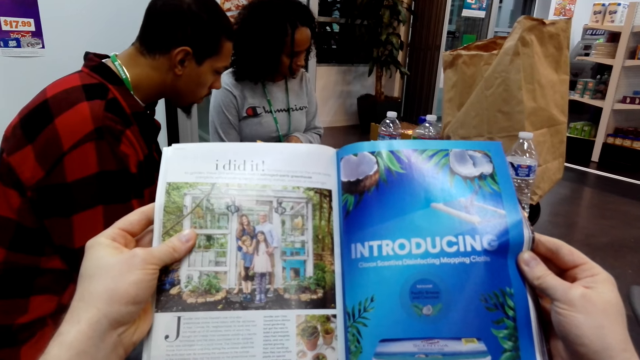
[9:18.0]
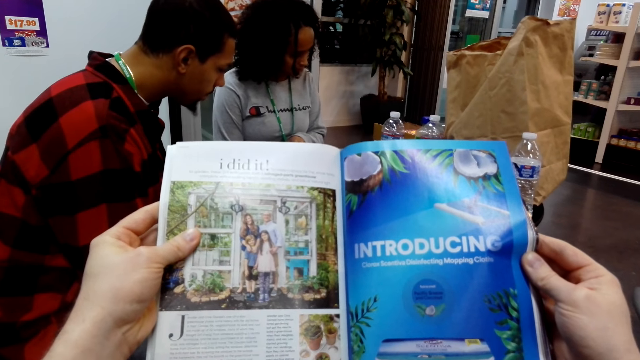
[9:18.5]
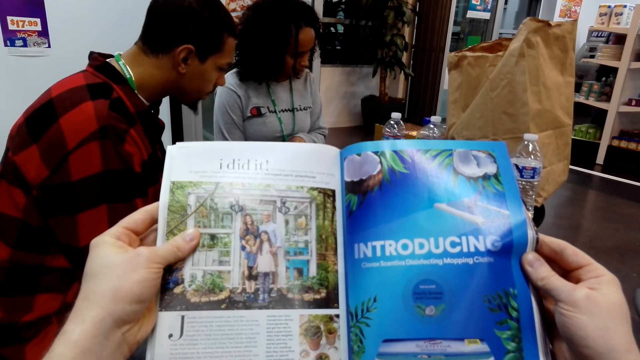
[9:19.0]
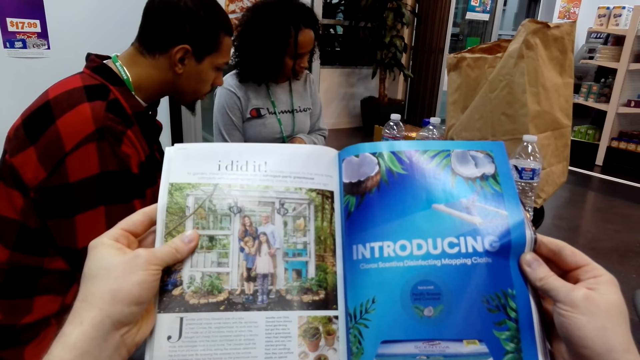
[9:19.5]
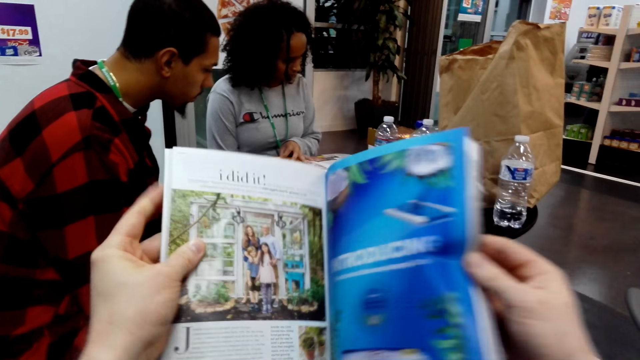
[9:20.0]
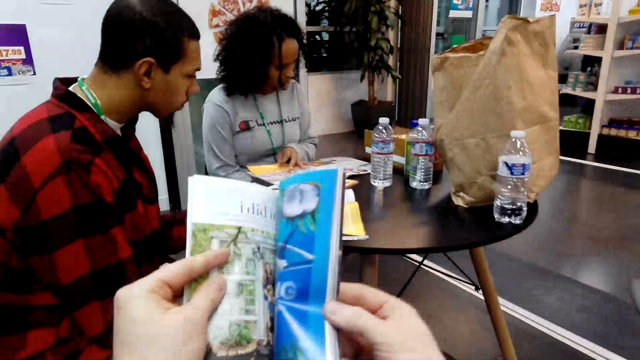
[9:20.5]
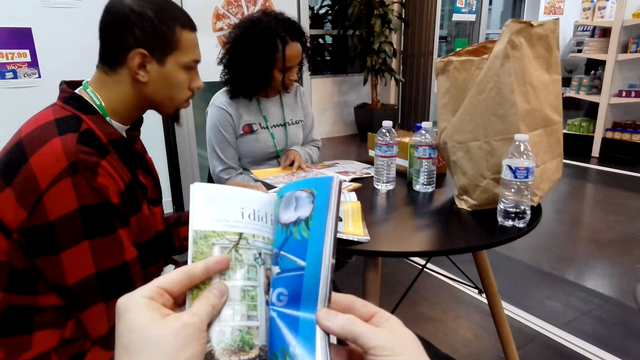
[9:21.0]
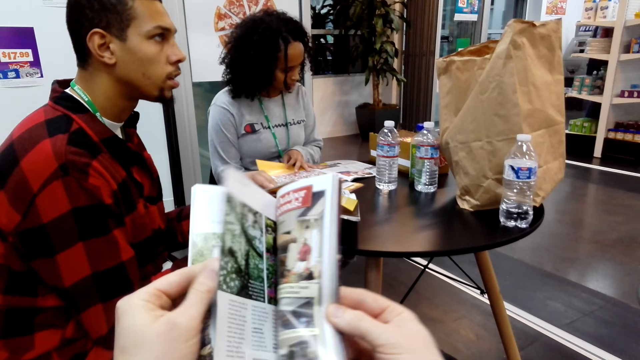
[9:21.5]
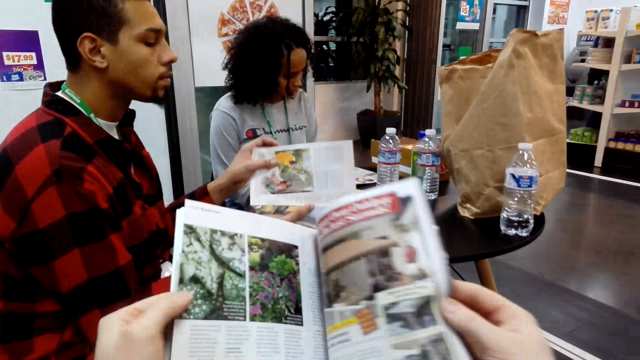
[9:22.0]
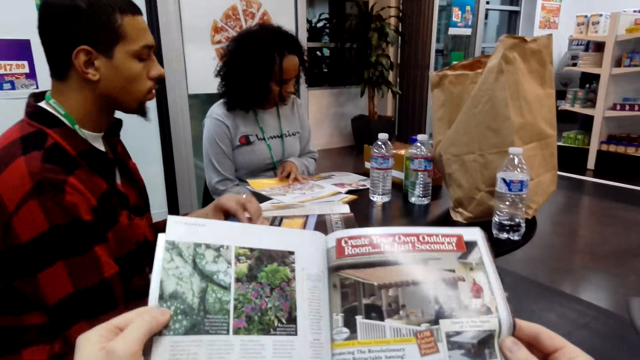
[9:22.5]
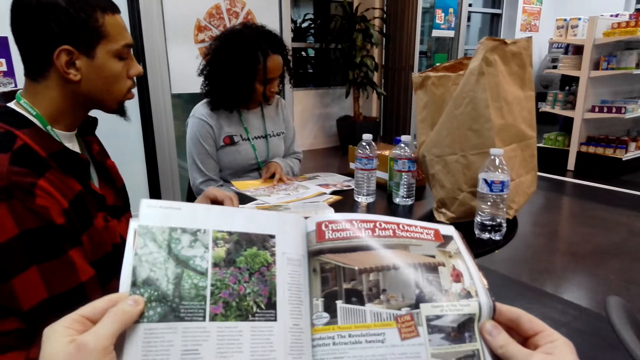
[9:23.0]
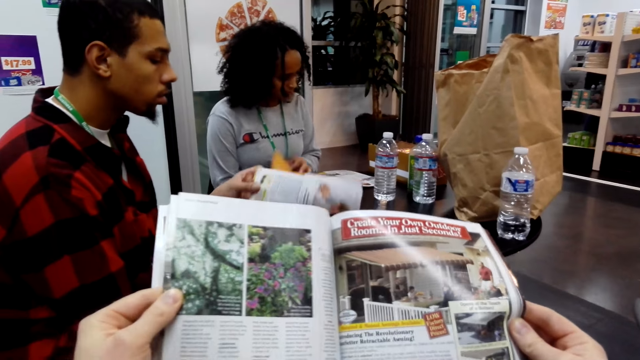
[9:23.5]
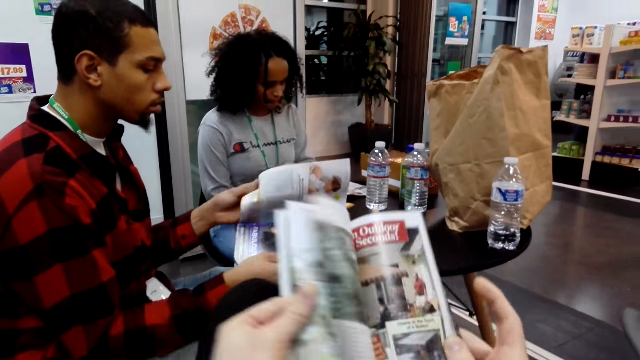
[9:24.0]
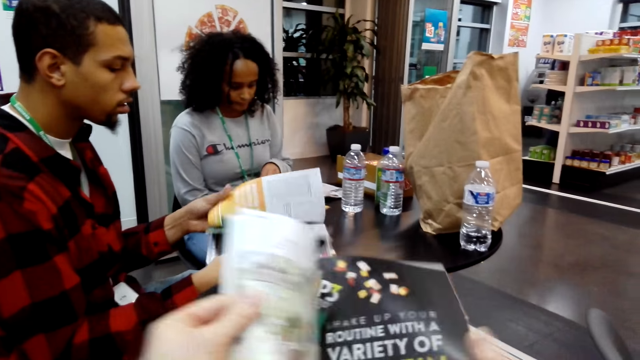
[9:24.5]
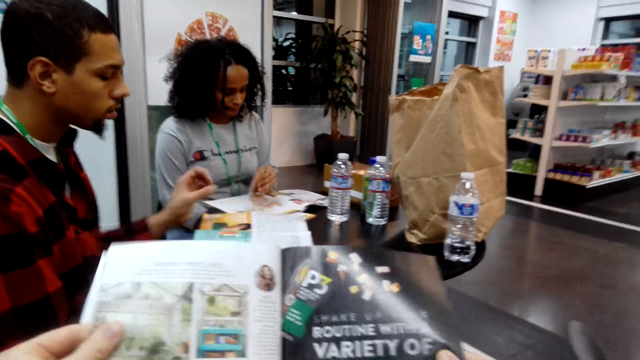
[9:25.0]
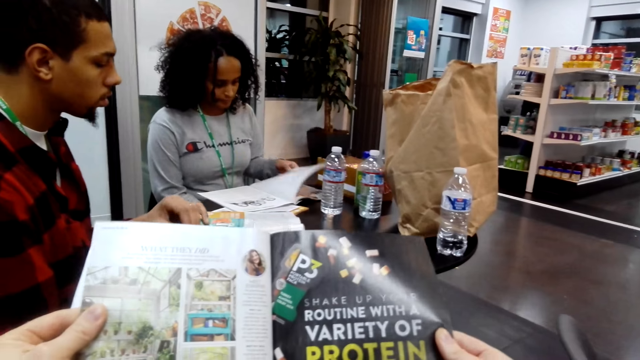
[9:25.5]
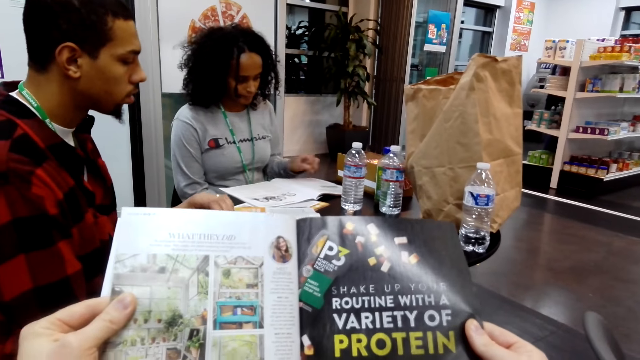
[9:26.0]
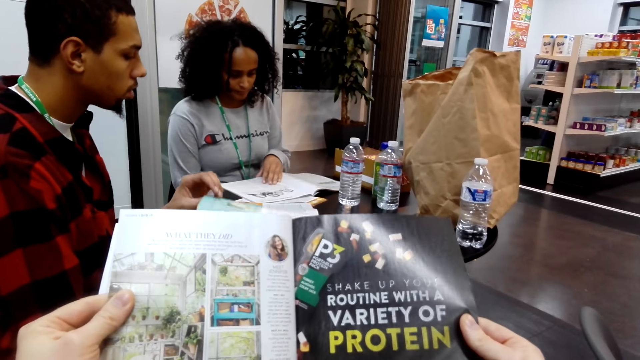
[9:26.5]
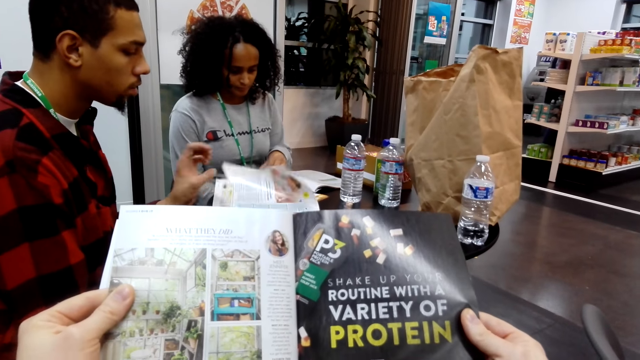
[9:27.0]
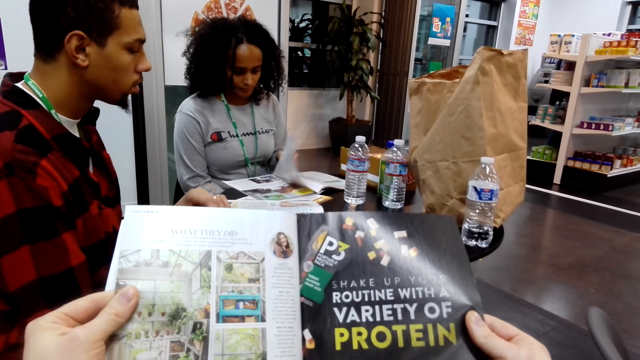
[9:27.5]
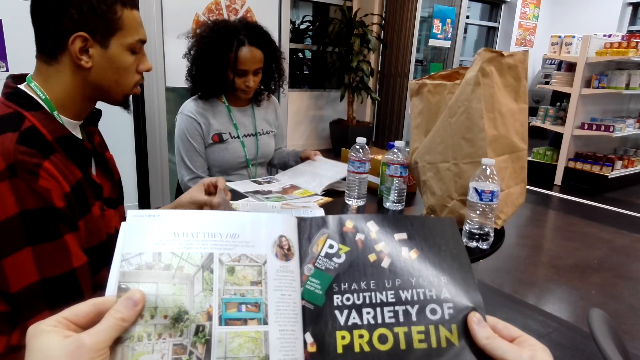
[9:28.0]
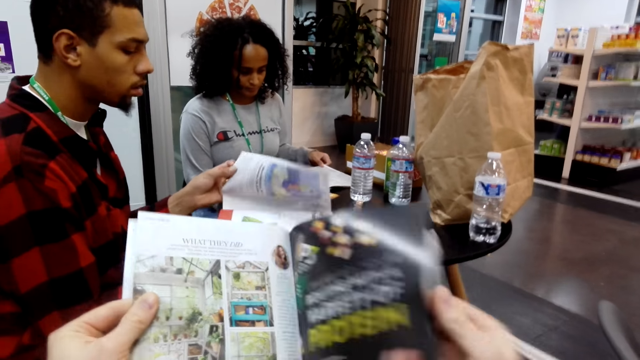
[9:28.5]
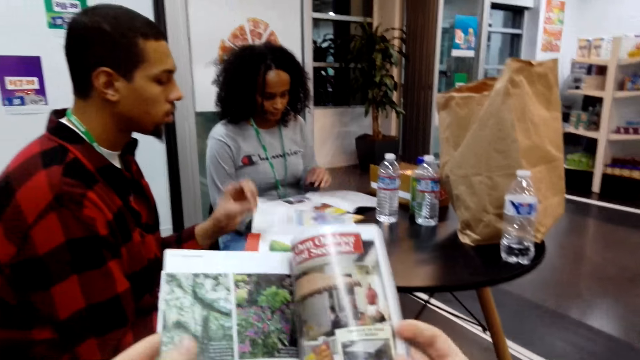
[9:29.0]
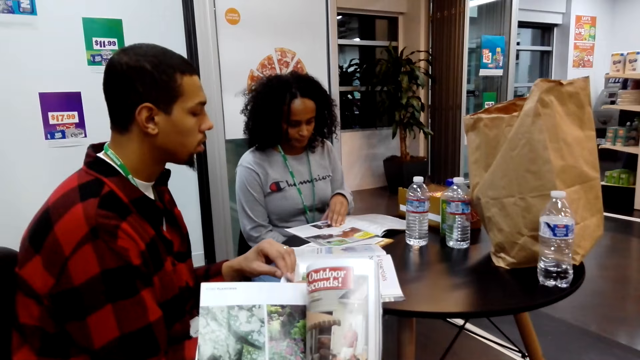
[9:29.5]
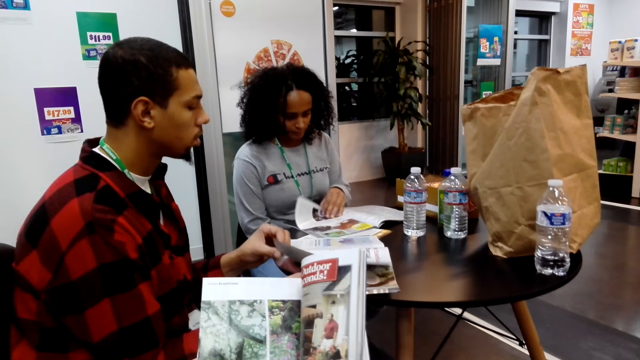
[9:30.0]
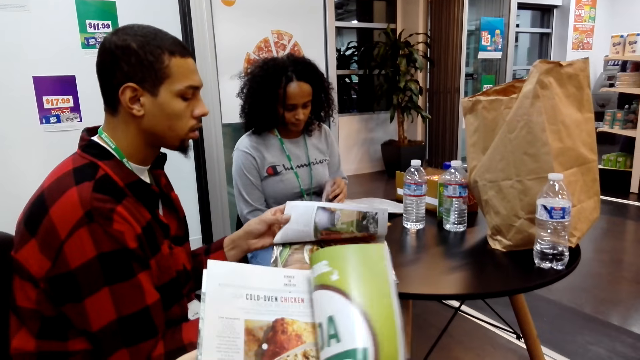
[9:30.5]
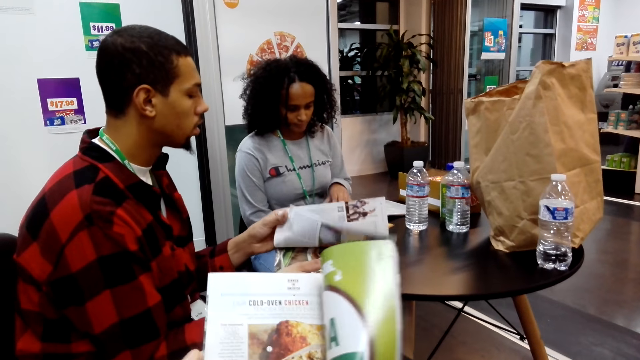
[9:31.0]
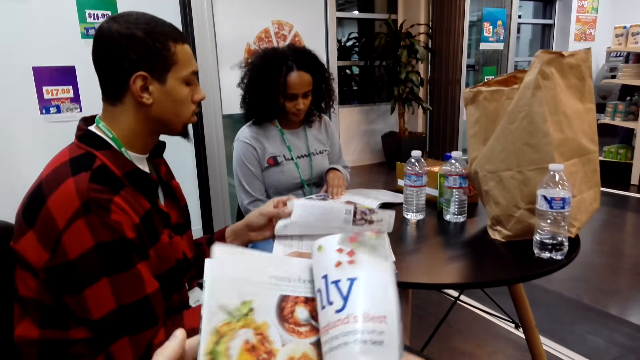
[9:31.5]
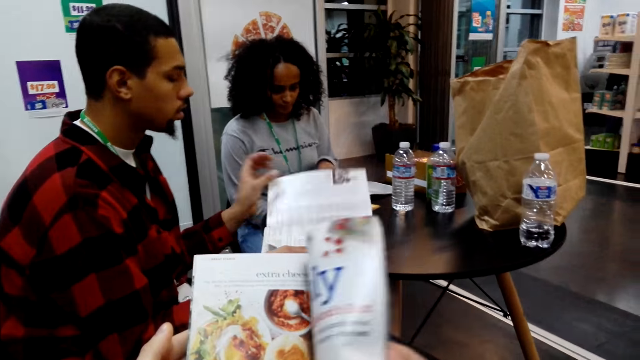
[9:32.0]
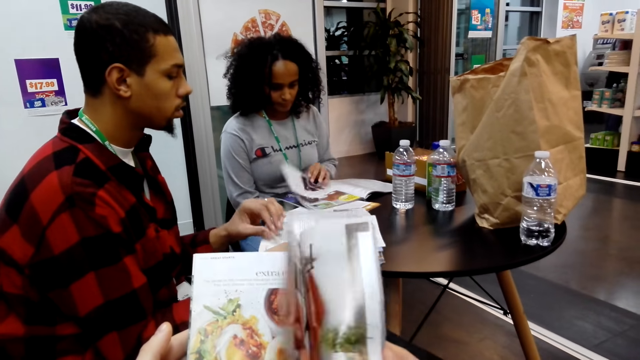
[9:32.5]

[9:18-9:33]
The camera wearer flips a page of the magazine. They peruse the book or magazine on both hands. A man peruses a book with the left hand. The camera wearer flips a page of the magazine. They read the magazine. A woman peruses a book. The camera wearer flips a page of the magazine. They flip the pages of the magazine.

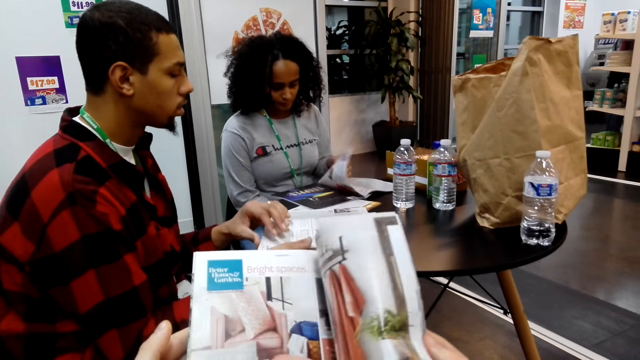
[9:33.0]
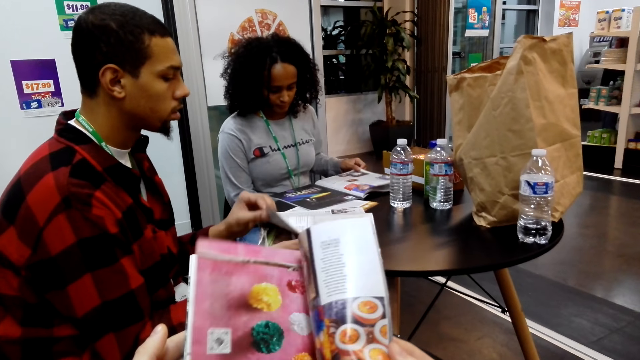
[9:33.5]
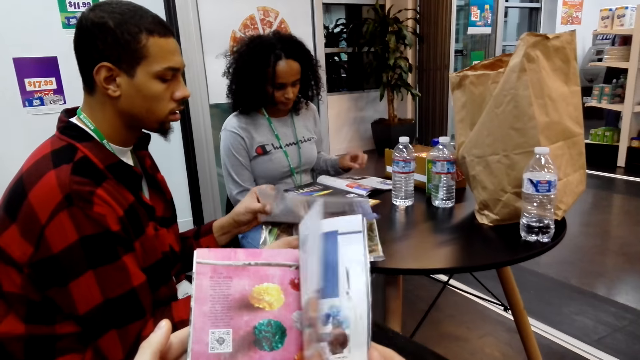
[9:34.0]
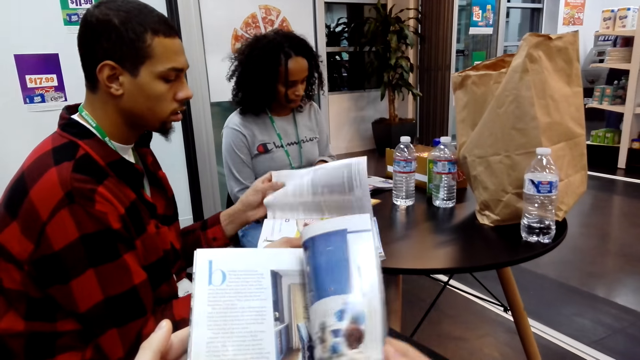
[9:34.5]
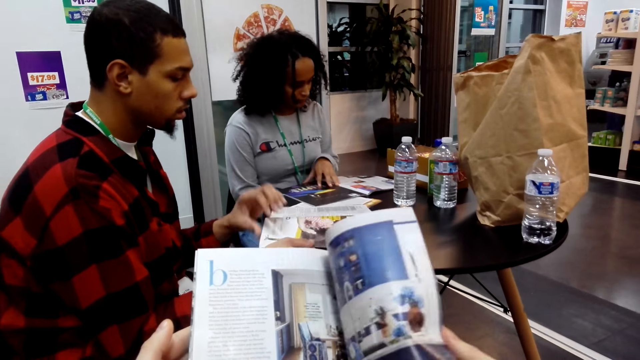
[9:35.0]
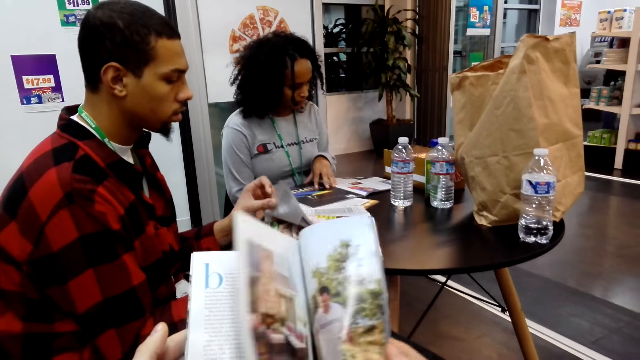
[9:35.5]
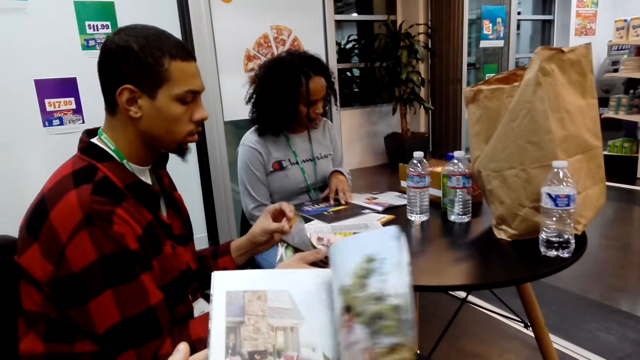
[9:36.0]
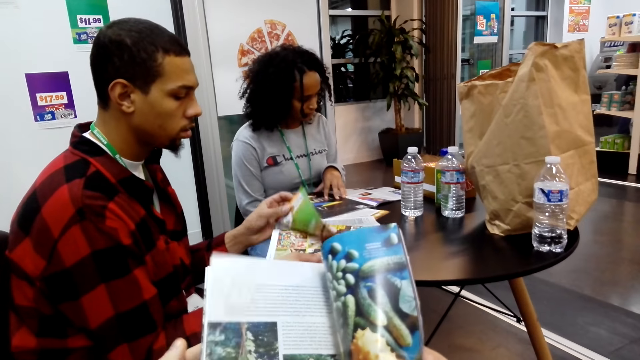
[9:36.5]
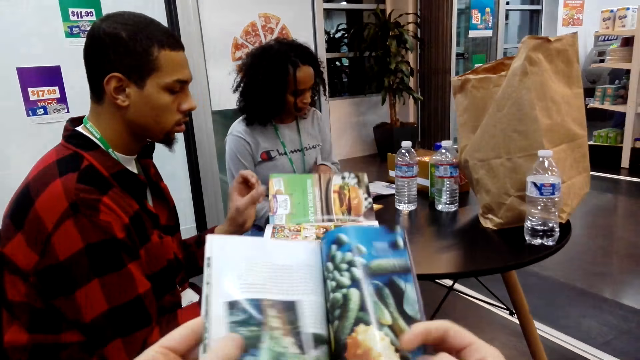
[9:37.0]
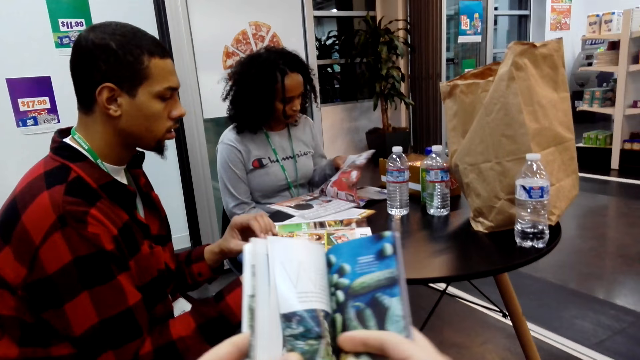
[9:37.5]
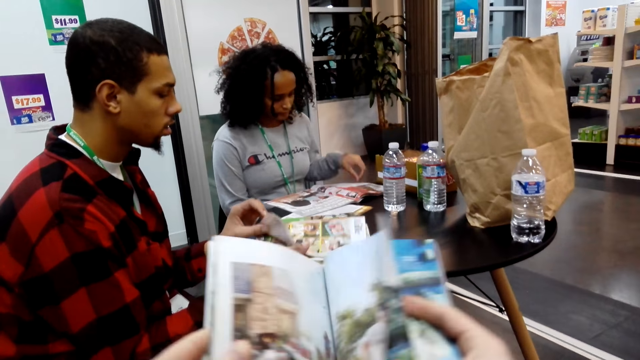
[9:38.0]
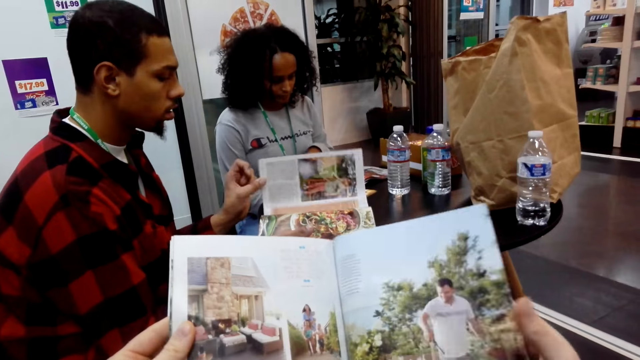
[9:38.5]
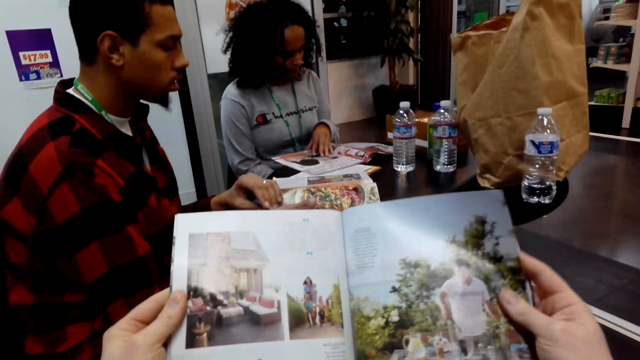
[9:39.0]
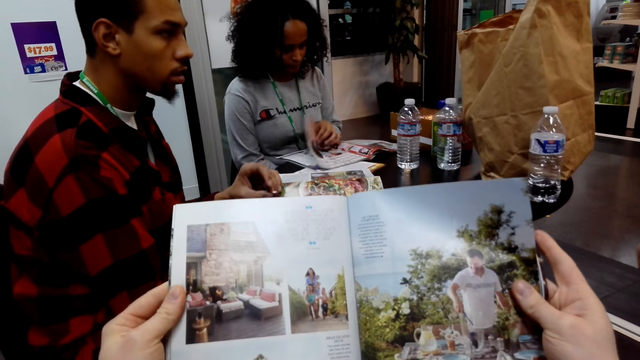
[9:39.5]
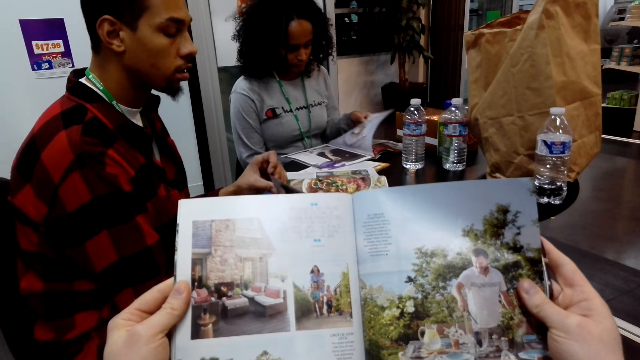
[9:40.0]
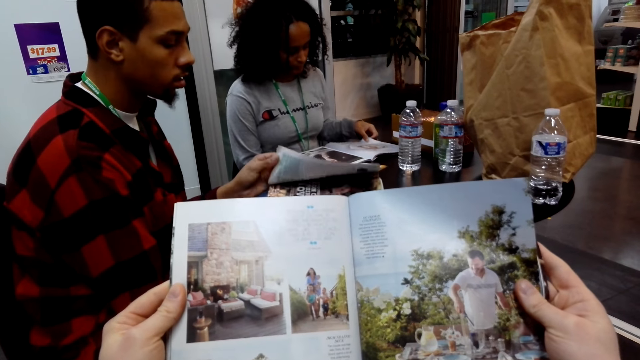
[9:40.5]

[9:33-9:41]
The camera wearer peruses the book or magazine. They turn a page of the magazine. They read the magazine.
